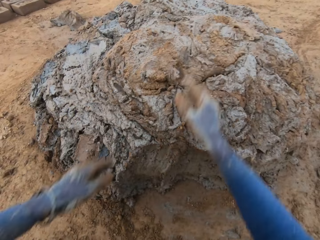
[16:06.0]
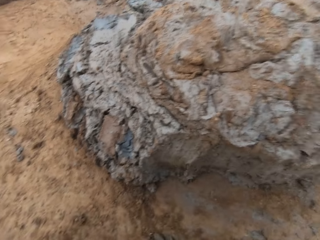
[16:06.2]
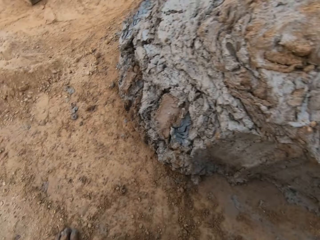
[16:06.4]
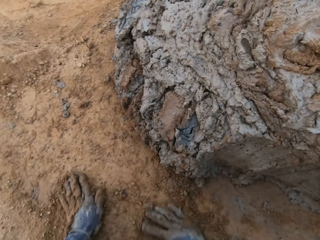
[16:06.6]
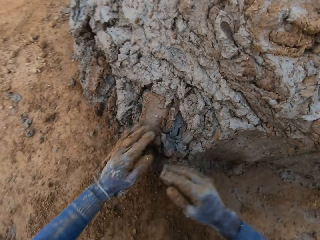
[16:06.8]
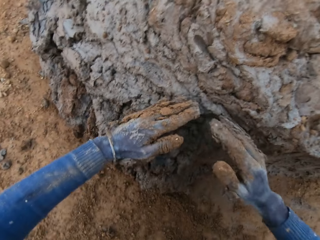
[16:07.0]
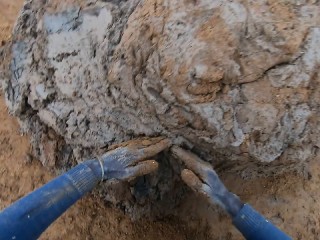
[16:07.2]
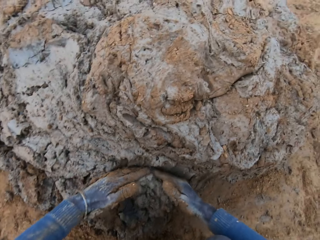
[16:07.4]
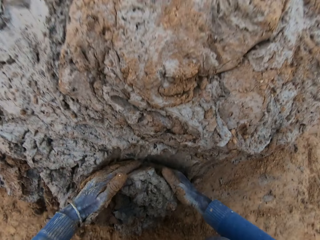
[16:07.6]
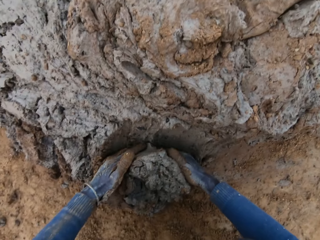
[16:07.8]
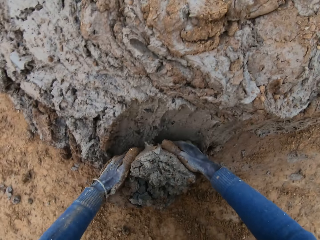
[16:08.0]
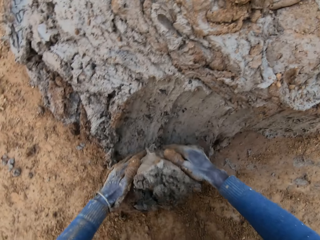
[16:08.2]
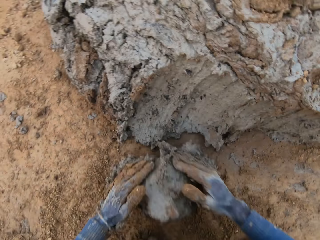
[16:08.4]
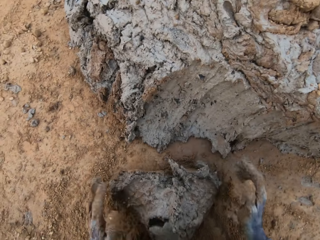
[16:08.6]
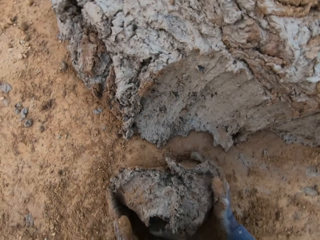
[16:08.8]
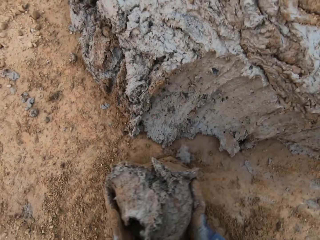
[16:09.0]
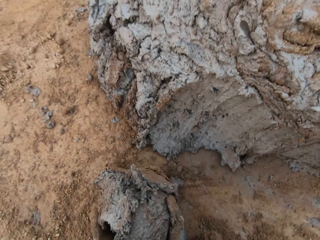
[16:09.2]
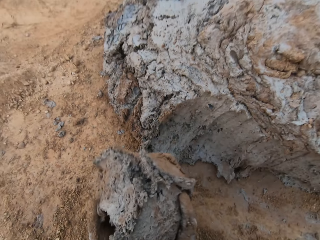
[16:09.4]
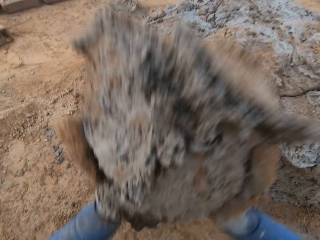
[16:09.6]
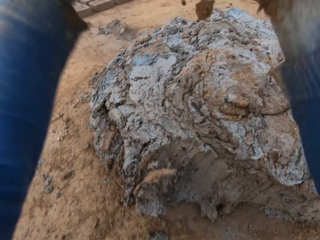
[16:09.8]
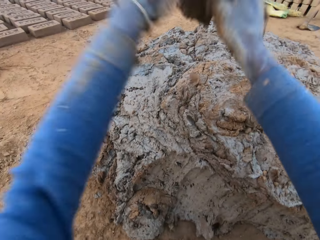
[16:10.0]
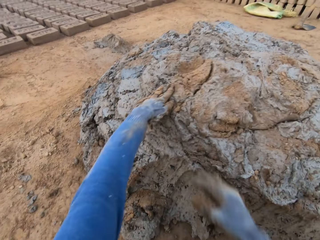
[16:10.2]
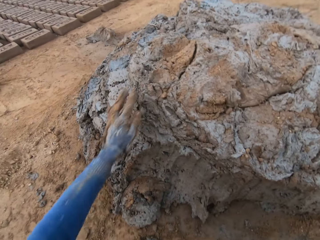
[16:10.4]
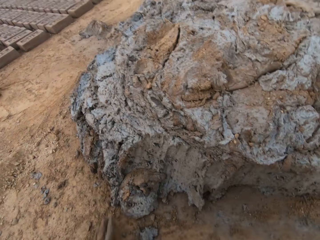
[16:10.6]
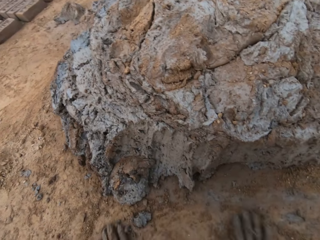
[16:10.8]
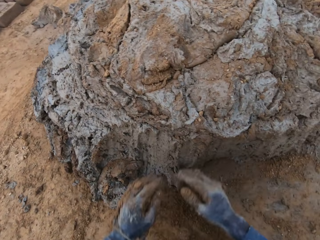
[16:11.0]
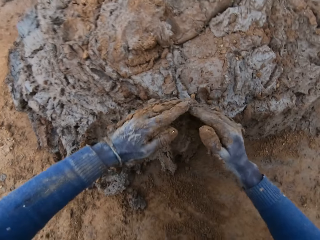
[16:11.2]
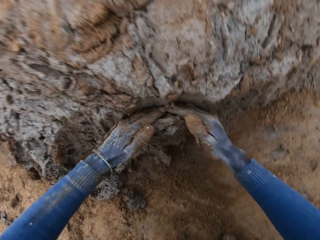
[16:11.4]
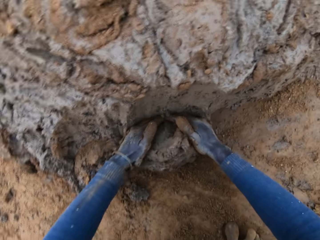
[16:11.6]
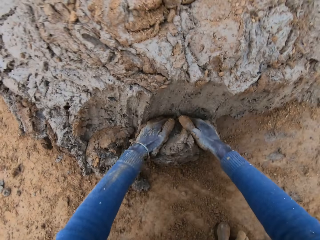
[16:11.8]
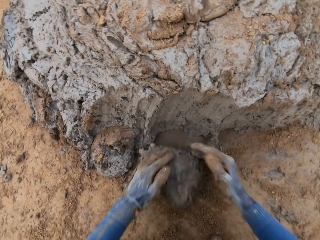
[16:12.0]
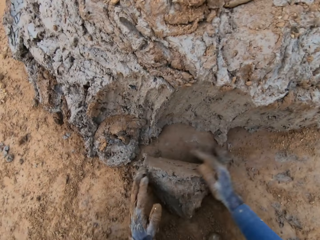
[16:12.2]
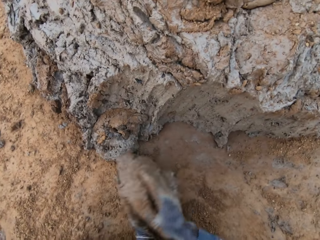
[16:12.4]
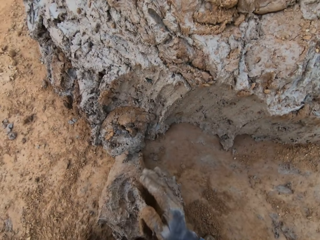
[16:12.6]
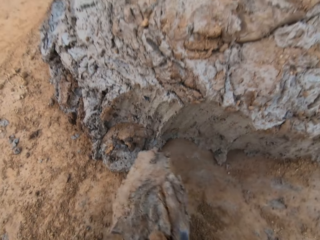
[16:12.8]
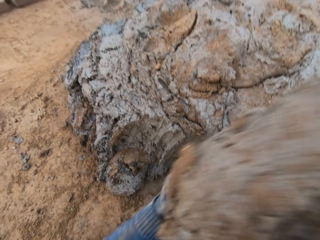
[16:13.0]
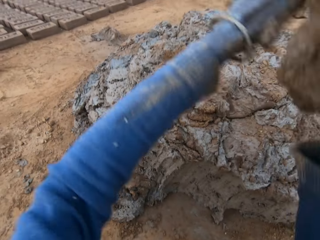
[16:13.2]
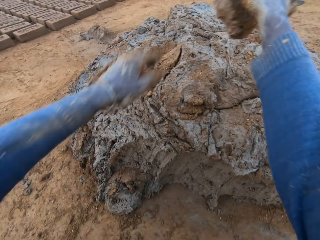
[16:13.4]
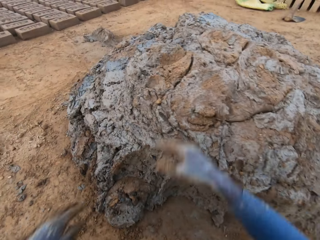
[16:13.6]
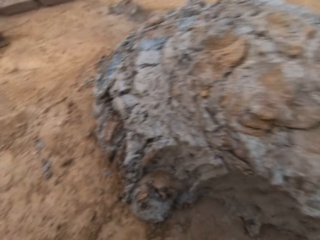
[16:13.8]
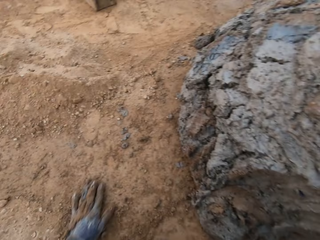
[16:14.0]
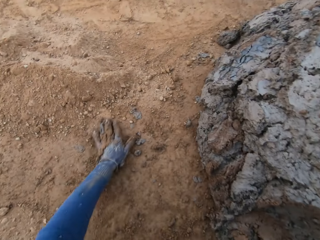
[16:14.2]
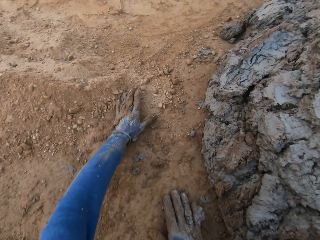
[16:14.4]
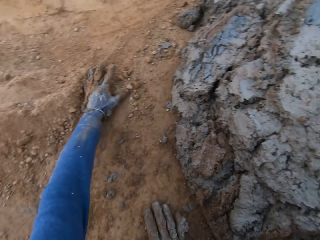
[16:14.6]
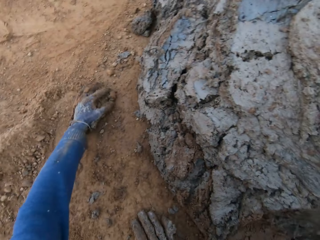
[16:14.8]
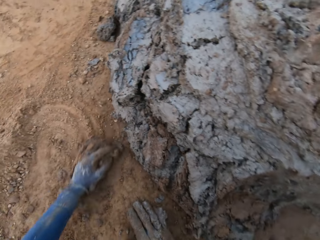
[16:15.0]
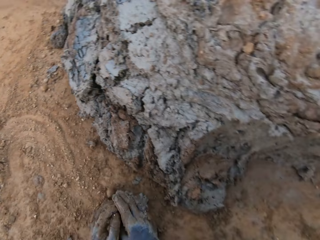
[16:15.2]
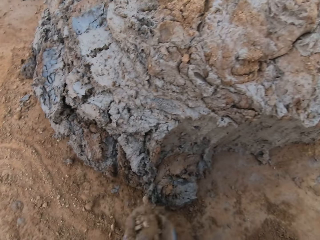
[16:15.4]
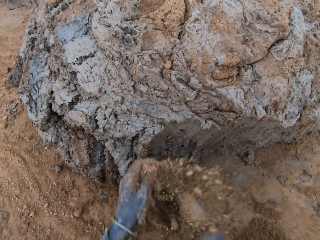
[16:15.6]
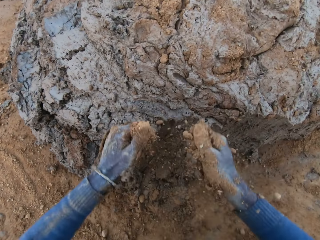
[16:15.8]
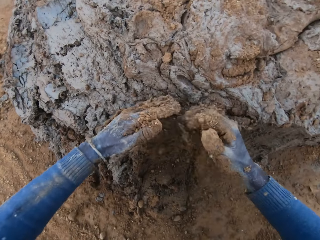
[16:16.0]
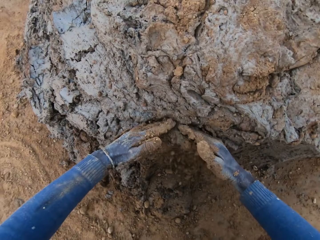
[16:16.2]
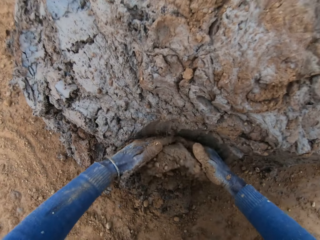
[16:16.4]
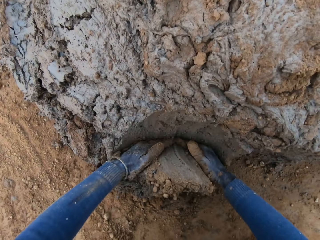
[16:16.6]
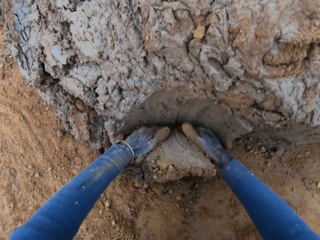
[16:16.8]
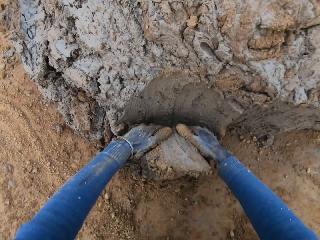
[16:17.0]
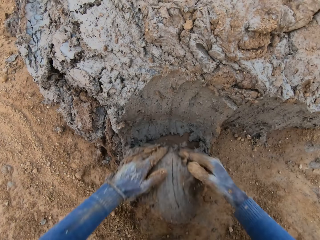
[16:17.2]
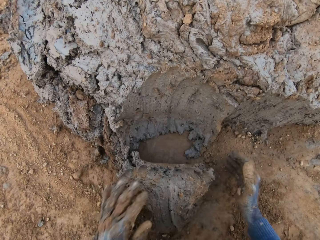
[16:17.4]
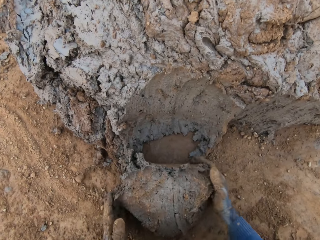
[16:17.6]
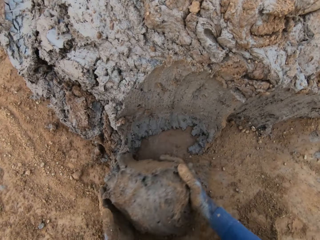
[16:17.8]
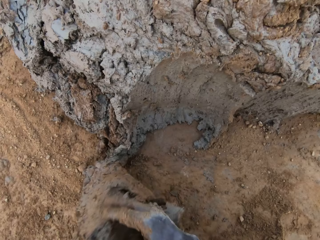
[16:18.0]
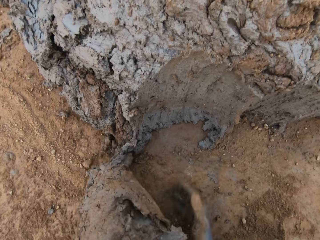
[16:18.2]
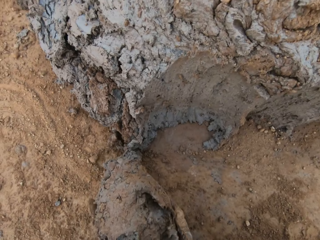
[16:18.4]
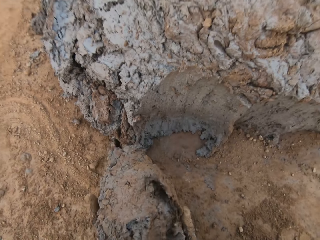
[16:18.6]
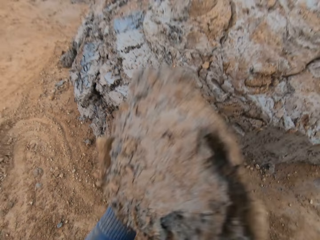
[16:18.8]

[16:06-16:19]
The camera wearer drops the concrete in his hands on the heap of concrete. He cuts a portion of the concrete from the heap of concrete with his hands. He drops the concrete in his hands on the heap of concrete. He cuts a portion of the concrete from the heap of concrete with his hands. He drops the concrete in his hands on the heap of concrete. He rubs his hand on the soil. He packs sand from the ground with his hands. He cuts a portion of the concrete from the heap of concrete with his hands.

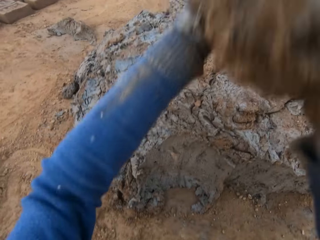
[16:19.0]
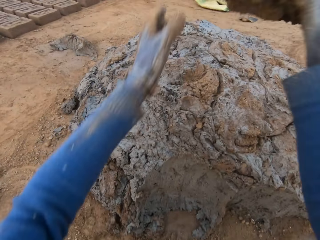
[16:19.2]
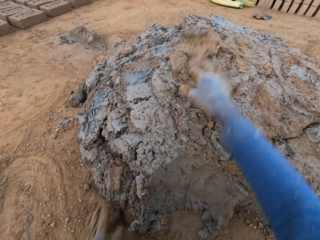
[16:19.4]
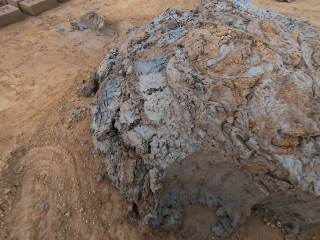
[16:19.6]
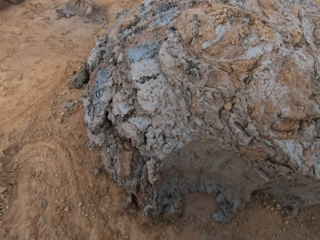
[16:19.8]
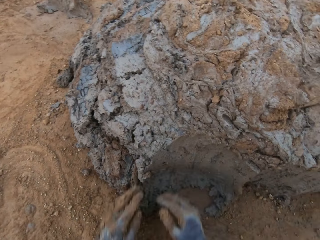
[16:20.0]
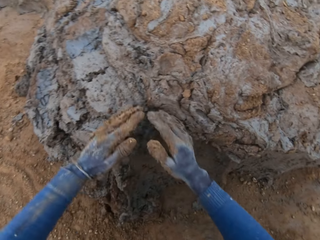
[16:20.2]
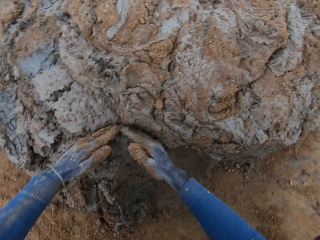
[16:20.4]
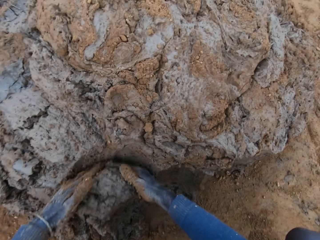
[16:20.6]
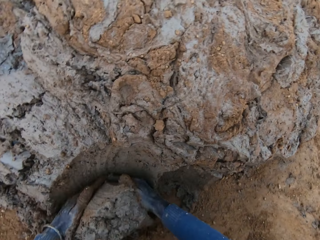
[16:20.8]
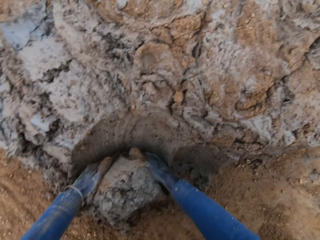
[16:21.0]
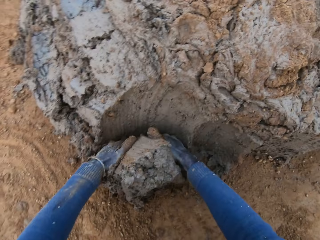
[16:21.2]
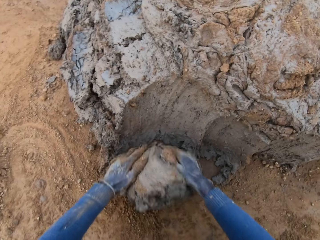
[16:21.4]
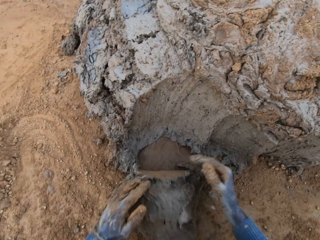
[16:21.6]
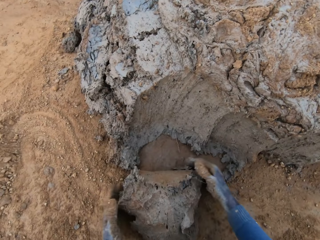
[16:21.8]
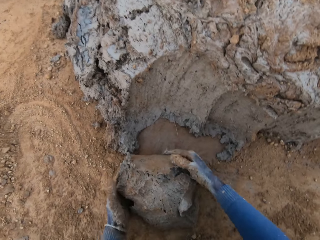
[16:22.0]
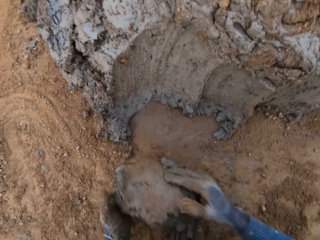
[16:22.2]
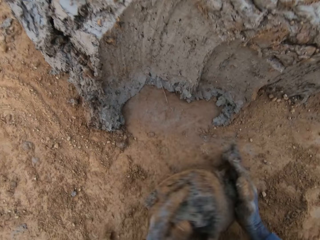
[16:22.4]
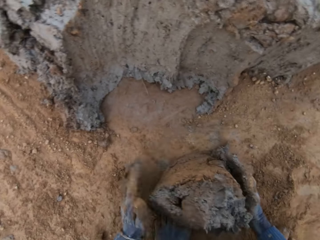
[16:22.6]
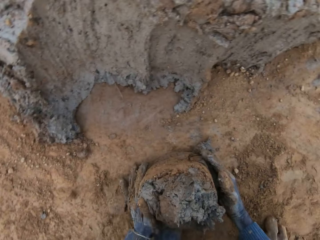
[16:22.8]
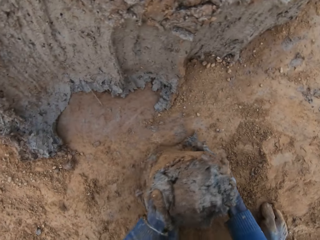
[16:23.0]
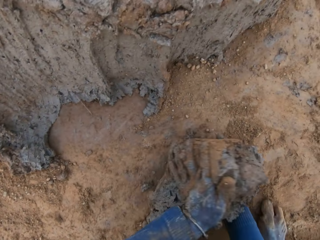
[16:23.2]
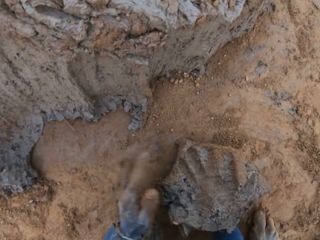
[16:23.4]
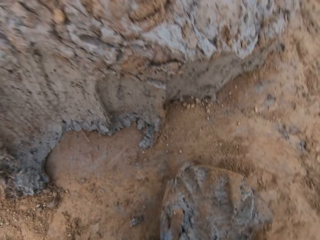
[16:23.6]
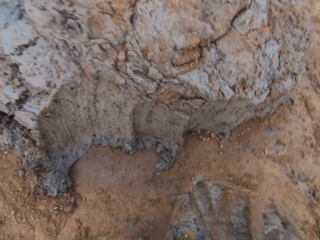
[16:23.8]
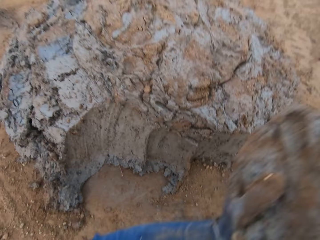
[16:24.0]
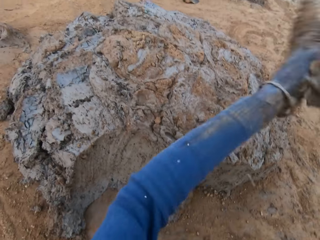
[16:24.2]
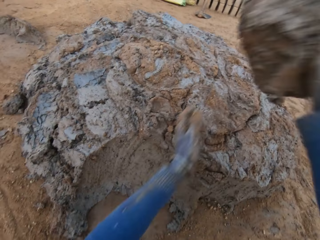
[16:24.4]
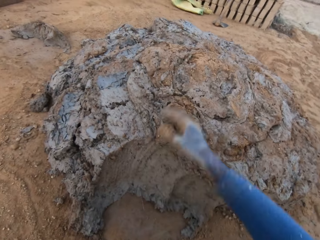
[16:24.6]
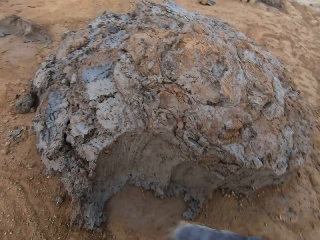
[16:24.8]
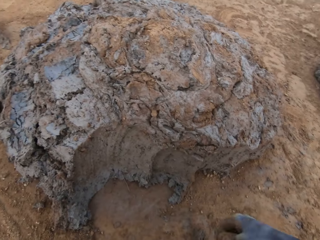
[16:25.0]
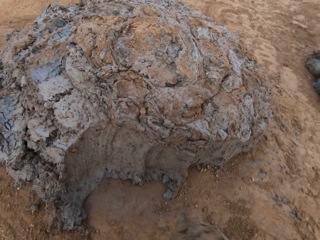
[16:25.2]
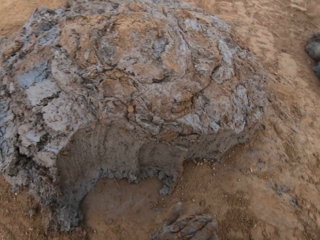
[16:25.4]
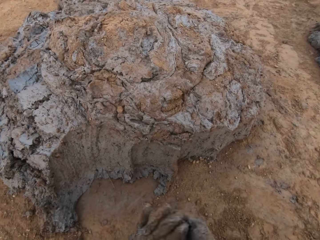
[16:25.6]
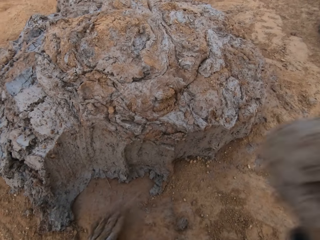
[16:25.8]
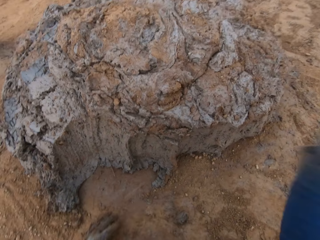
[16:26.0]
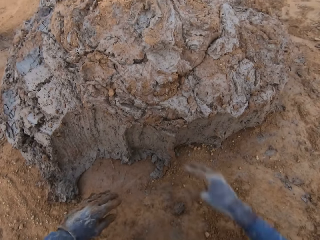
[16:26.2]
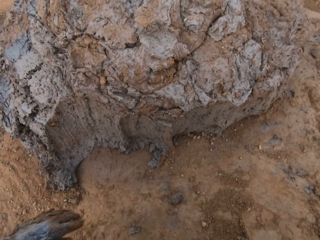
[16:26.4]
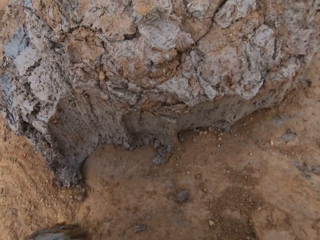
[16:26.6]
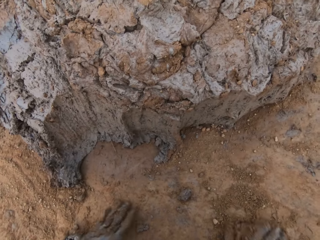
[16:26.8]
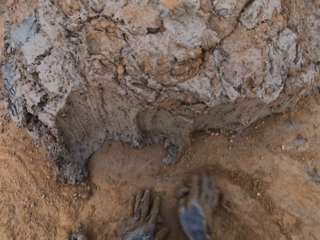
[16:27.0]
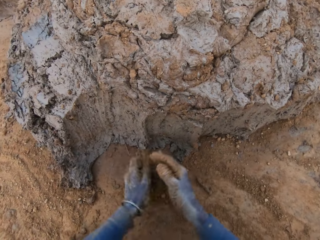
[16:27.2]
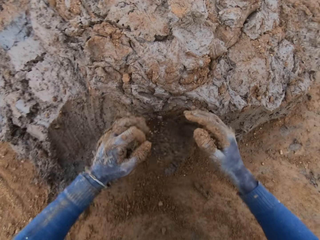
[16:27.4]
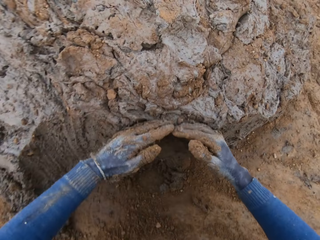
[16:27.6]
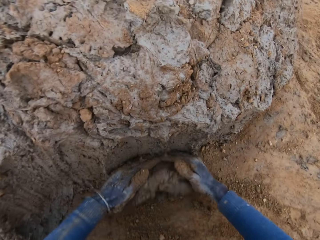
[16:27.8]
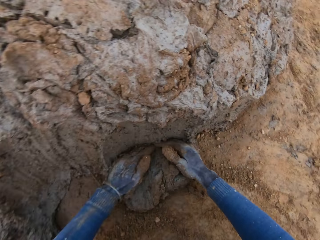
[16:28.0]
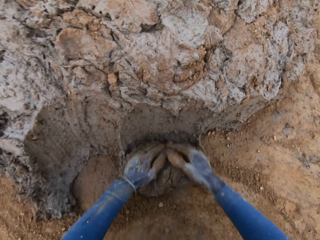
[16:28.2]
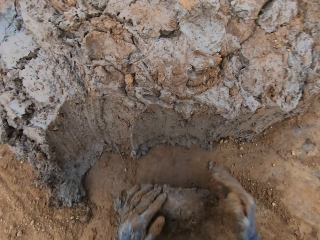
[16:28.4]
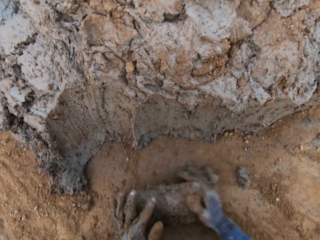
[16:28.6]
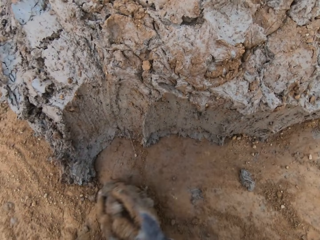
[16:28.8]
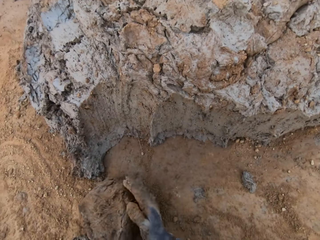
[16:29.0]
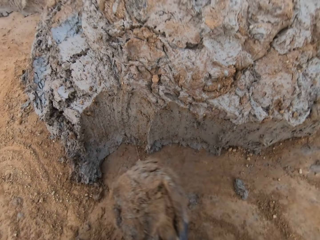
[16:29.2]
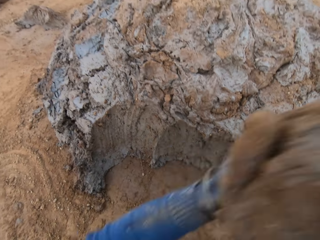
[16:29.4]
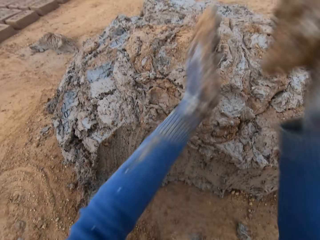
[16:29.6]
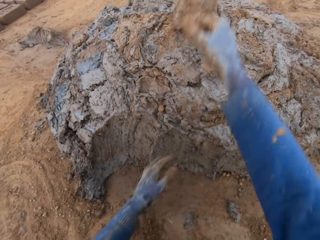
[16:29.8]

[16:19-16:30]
The camera wearer drops the concrete in his hands on the heap of concrete. He cuts a portion of the concrete from the heap of concrete with his hands. He drops the concrete in his hands on the heap of concrete. He rubs his hand on the soil. He cuts a portion of the concrete from the heap of concrete with his hands.
